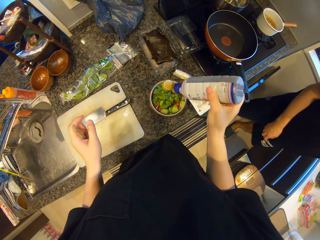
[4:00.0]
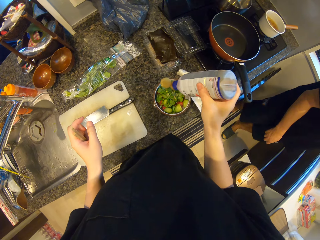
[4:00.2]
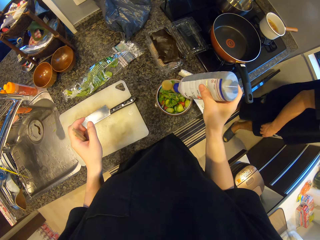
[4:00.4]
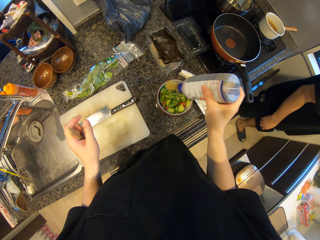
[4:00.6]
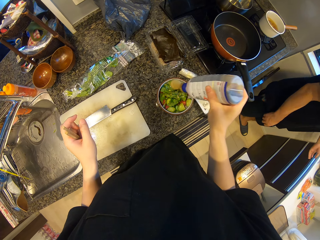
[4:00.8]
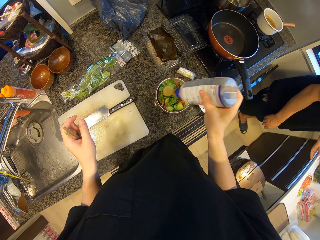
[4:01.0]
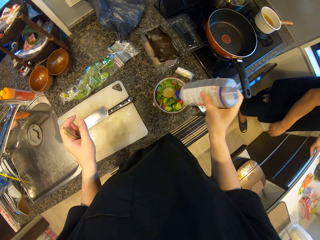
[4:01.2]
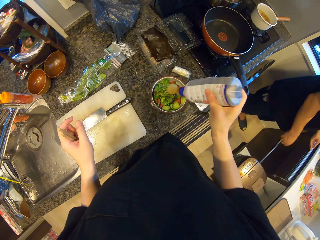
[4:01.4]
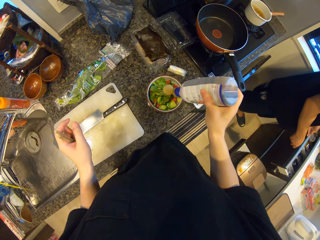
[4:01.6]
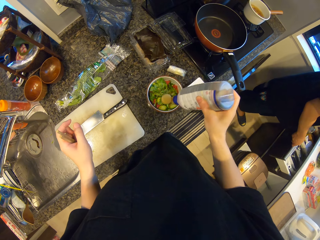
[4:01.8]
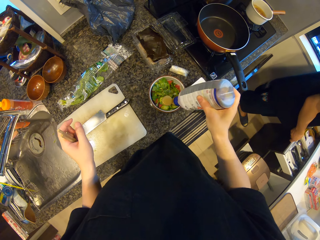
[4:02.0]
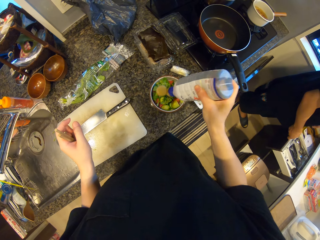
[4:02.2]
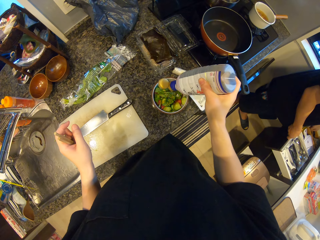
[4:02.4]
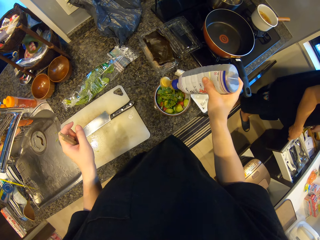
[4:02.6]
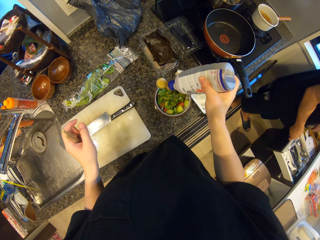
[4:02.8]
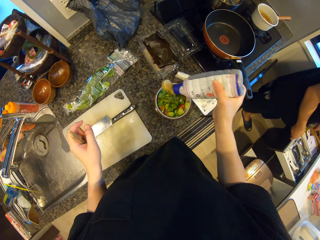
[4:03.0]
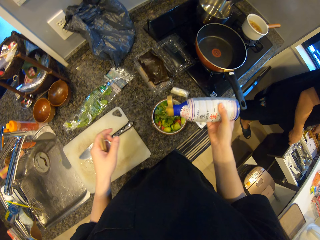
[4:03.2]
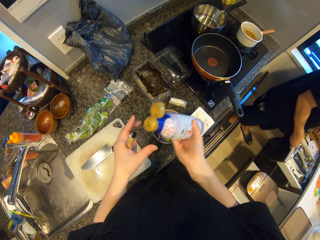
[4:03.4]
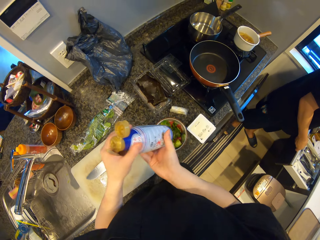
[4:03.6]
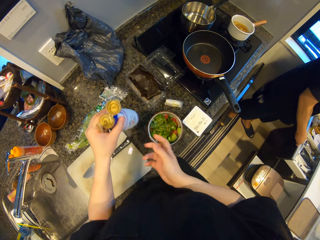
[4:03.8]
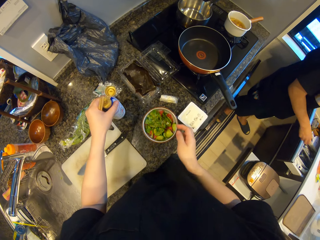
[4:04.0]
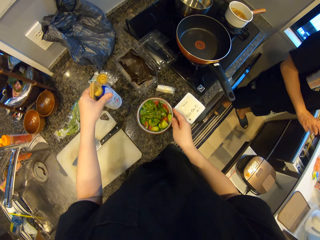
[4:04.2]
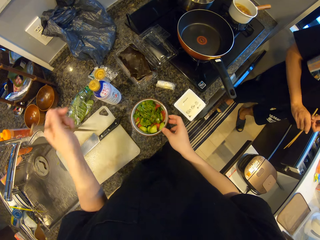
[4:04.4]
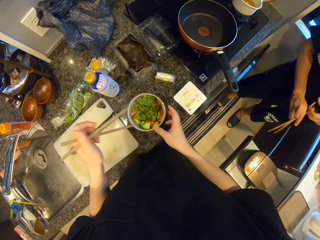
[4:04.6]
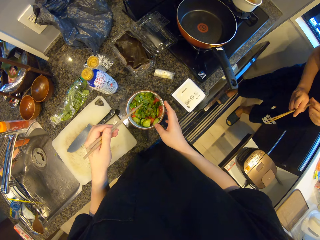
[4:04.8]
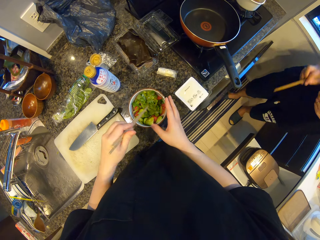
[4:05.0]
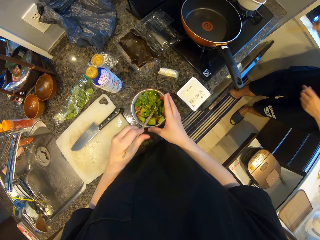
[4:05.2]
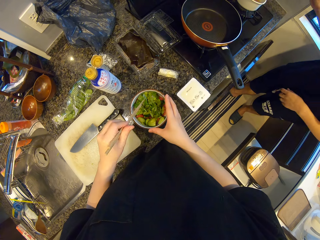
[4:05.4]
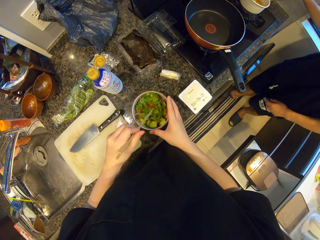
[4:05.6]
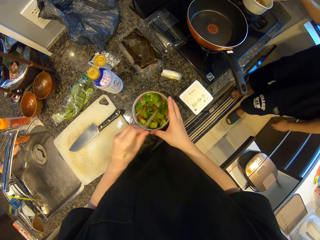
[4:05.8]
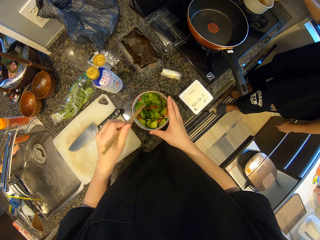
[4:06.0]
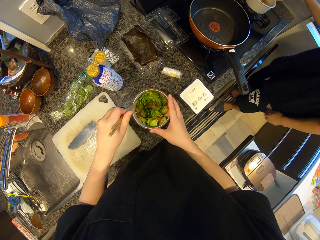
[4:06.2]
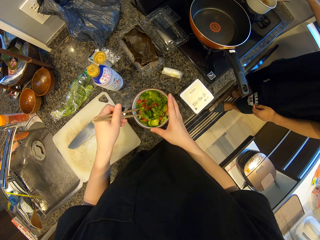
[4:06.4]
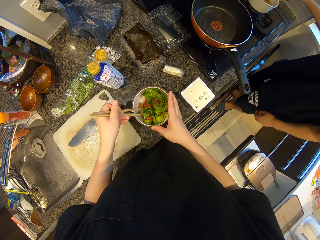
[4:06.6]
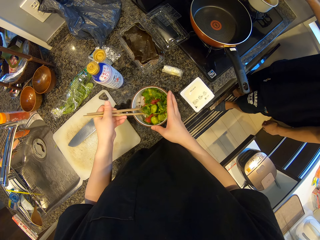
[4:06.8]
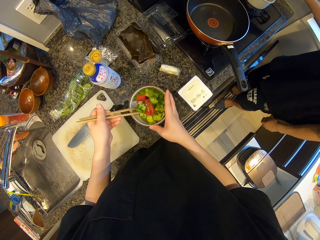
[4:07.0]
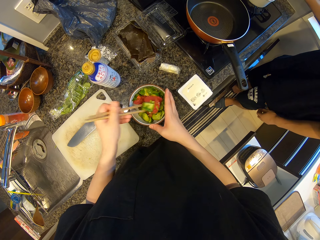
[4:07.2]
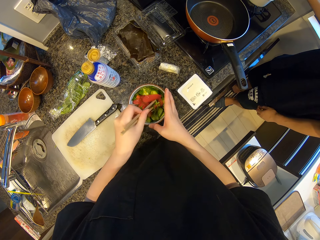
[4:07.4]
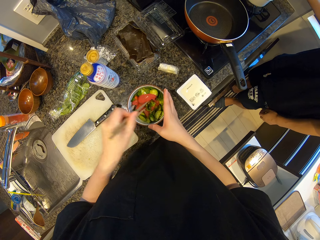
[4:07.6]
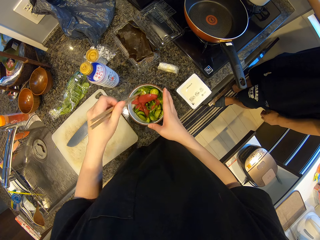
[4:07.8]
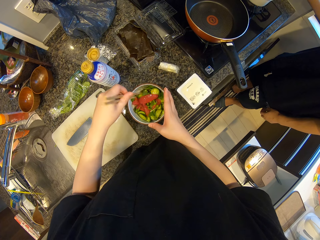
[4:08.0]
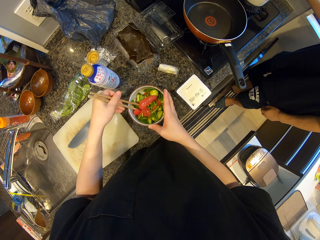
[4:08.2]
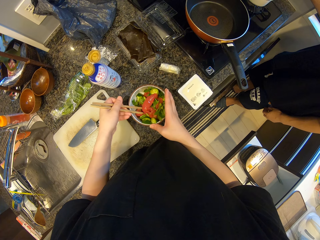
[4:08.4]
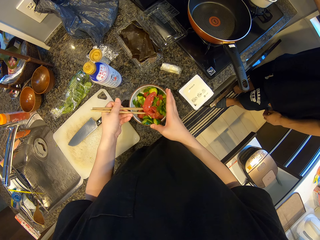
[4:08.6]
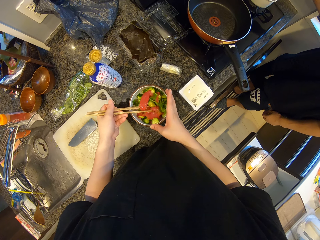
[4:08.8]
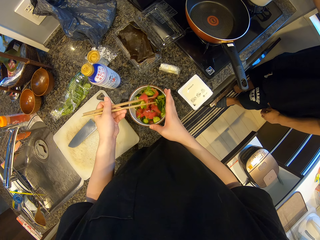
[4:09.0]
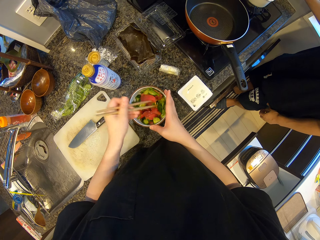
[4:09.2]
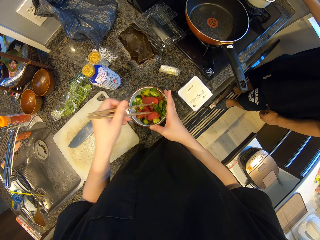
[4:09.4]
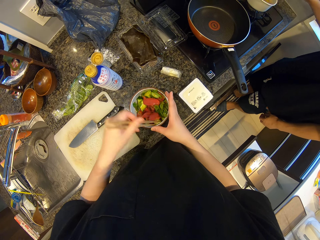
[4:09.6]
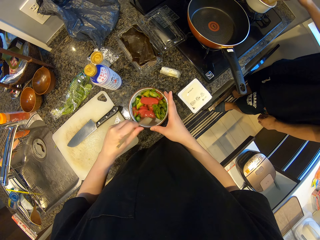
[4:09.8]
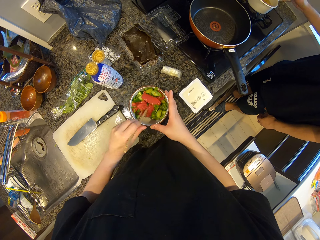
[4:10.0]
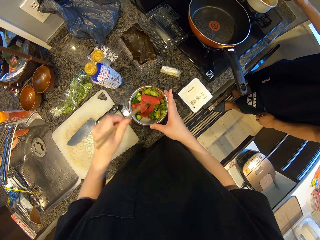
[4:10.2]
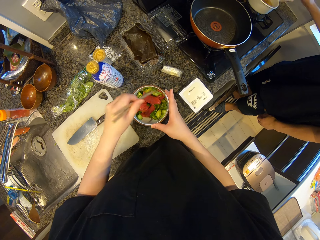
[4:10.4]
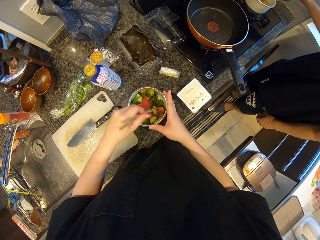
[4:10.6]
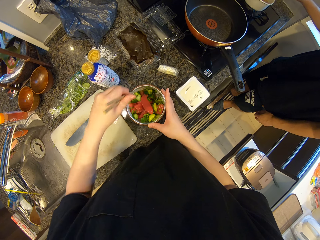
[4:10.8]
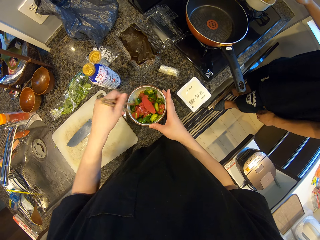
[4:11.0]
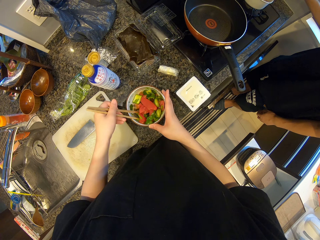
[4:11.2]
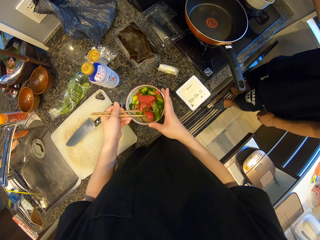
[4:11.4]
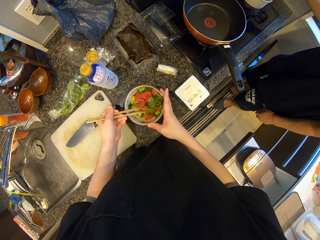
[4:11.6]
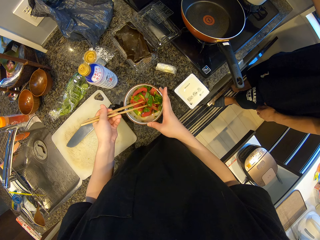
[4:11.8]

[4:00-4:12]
The camera wearer pours the sauce into the other bowl. A man opens the other drawer and picks another set of chopsticks from the other drawer. The camera wearer drops the bottle of sauce on the counter. The man closes the other drawer. The camera wearer stirs the content of the other bowl with the chopsticks. The man stirs the content of the pot with the chopsticks.

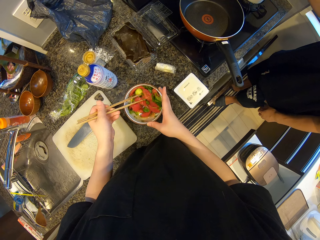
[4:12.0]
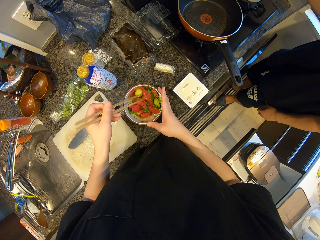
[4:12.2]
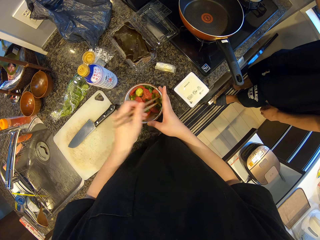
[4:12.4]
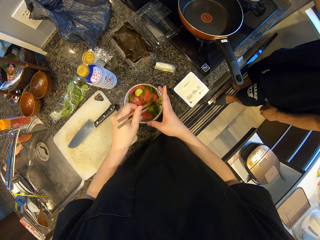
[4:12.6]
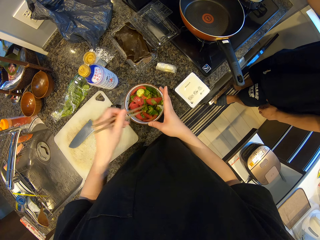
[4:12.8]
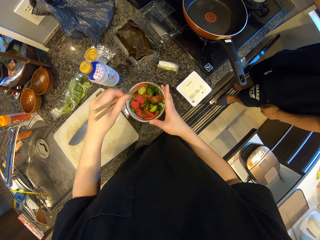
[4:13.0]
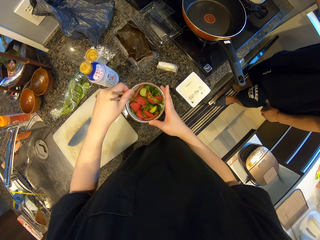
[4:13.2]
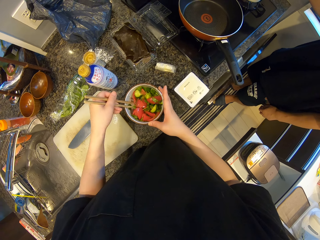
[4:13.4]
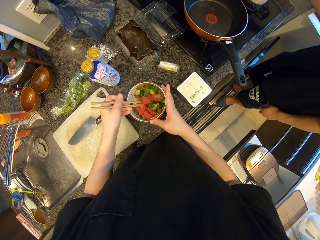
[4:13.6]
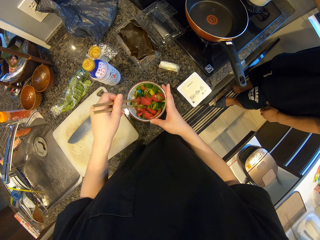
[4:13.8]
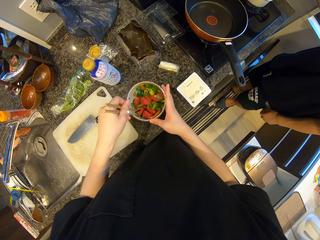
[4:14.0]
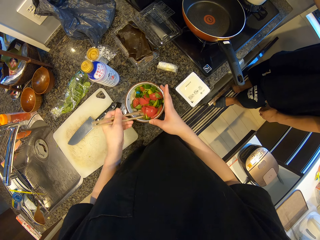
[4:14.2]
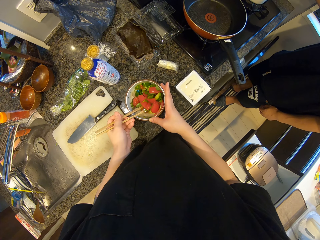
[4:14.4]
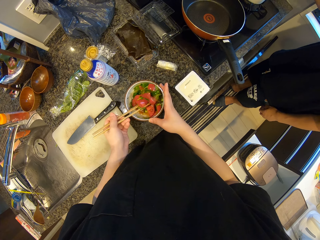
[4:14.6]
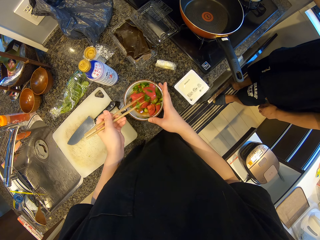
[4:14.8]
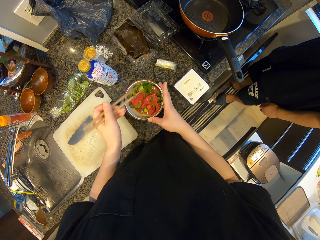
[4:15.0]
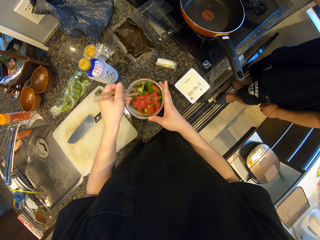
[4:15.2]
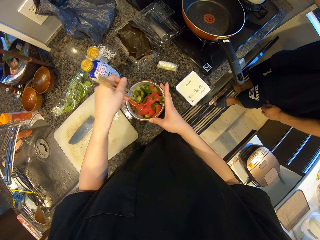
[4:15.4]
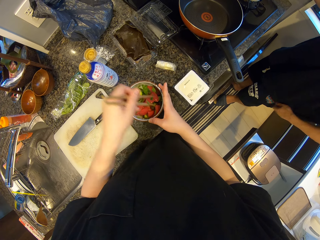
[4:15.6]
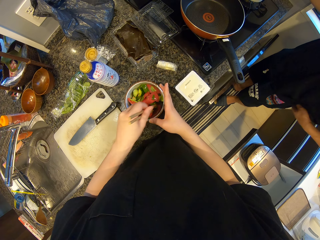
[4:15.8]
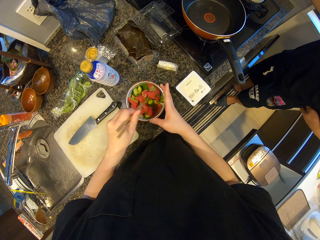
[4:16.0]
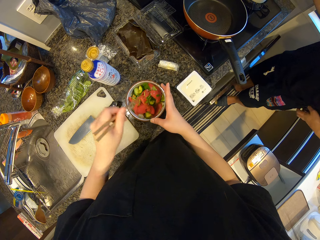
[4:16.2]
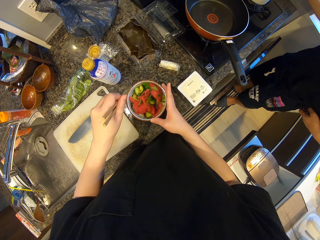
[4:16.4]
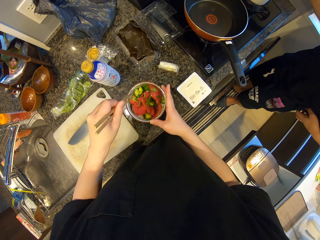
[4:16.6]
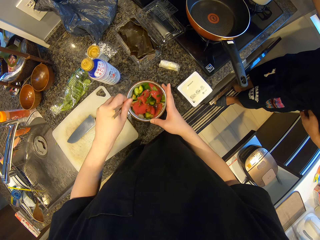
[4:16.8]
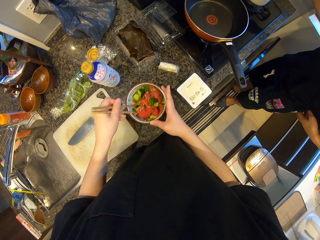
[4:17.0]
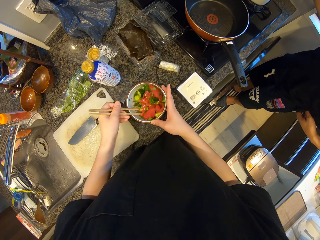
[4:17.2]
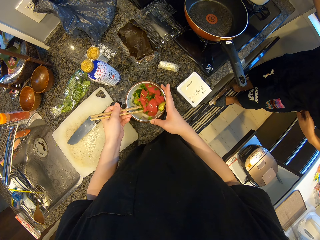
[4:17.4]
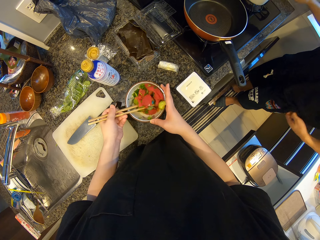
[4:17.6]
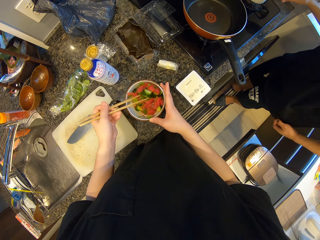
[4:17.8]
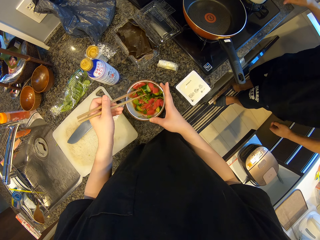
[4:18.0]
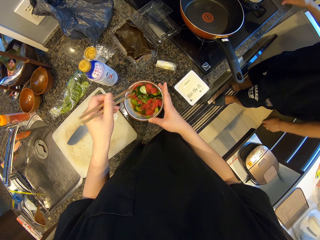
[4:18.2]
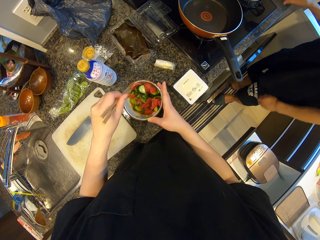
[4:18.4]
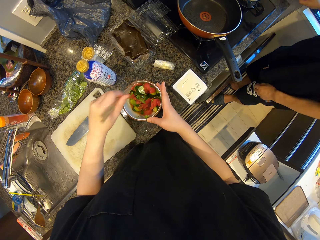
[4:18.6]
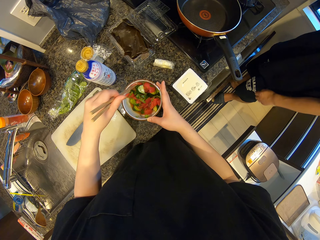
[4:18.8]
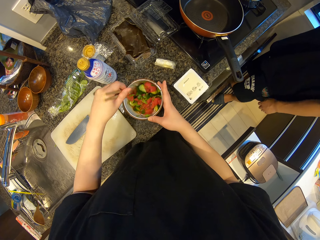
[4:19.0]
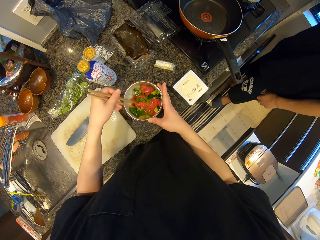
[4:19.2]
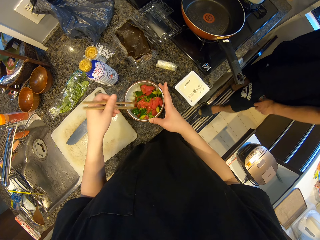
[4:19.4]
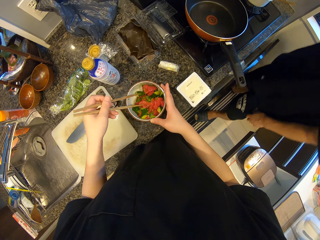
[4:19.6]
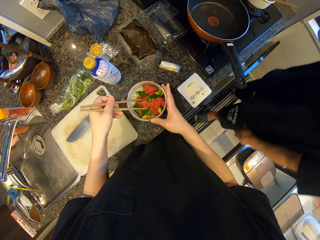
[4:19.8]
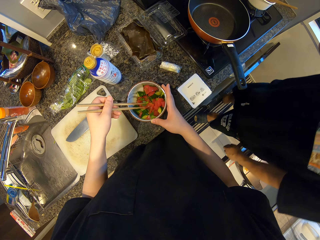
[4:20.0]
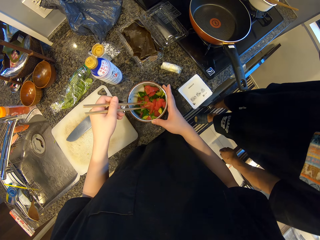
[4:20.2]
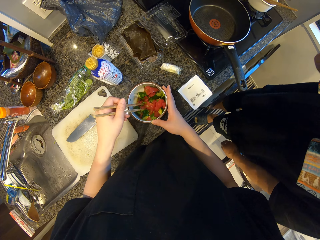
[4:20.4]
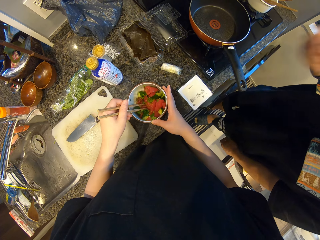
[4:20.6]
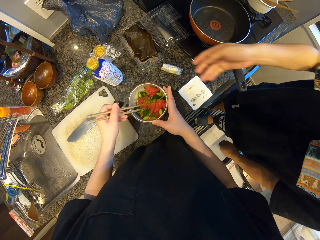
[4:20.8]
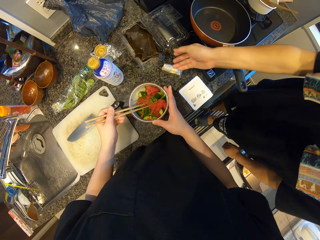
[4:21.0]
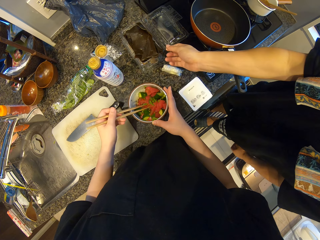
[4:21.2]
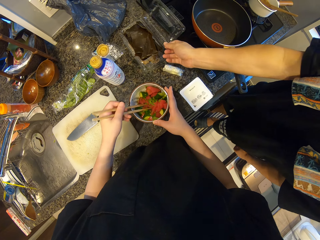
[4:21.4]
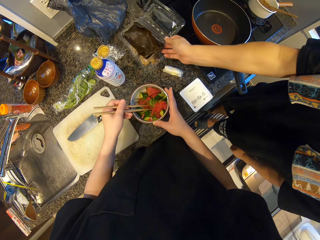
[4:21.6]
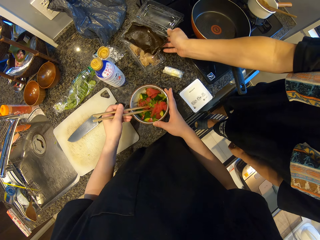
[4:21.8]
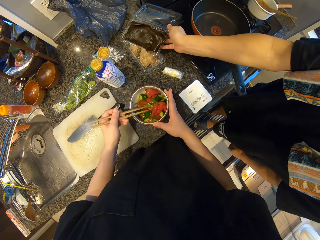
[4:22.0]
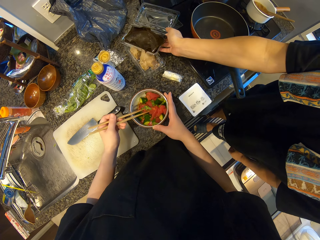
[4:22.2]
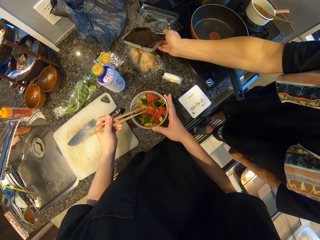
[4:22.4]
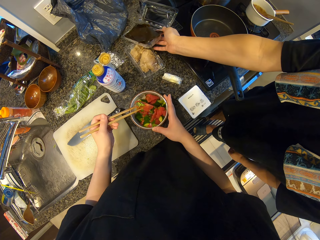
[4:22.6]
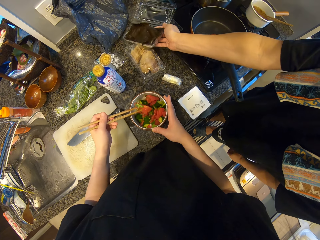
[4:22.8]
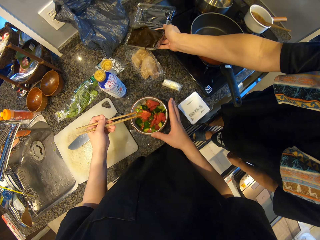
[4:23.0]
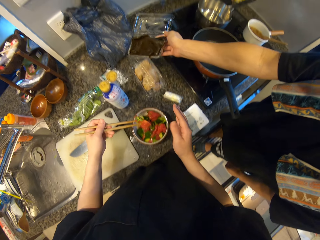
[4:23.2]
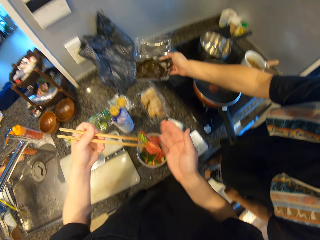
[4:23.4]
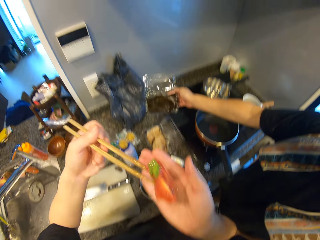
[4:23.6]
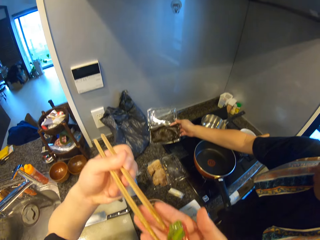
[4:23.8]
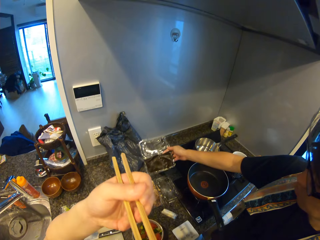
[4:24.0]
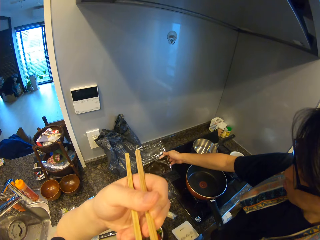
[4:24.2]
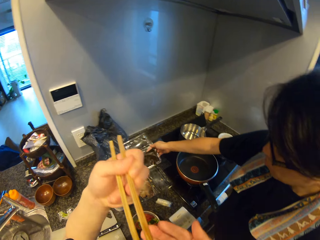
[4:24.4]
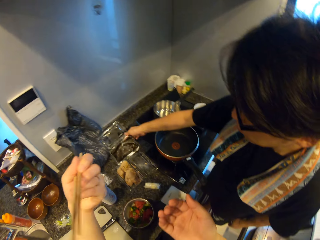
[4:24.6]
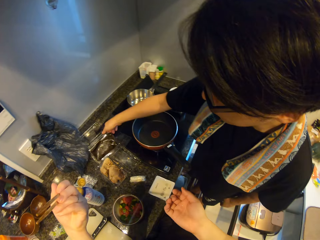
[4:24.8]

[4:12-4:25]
A man picks another pack on the counter. The camera wearer eats a part of the content of the other bowl with the chopsticks. The man takes the dish and drops the other pack on the counter.
